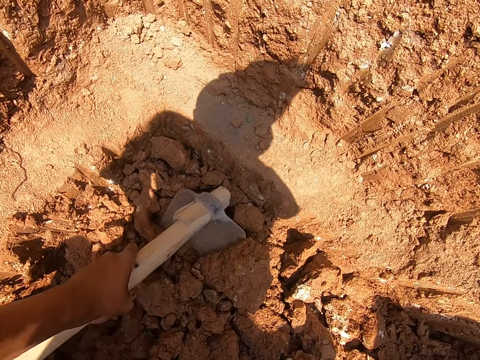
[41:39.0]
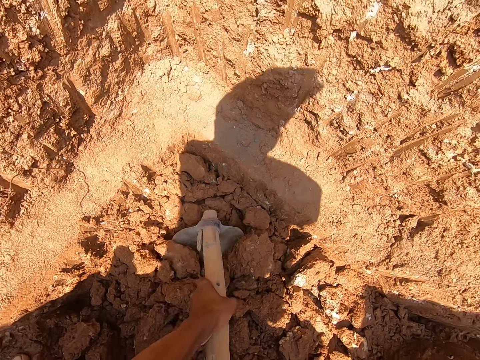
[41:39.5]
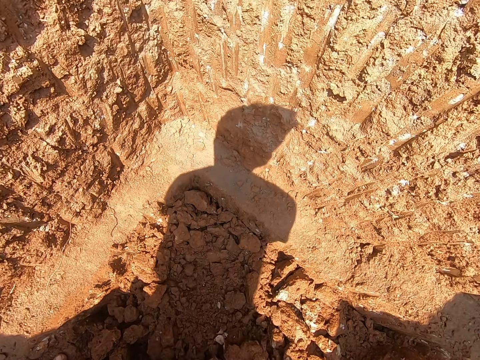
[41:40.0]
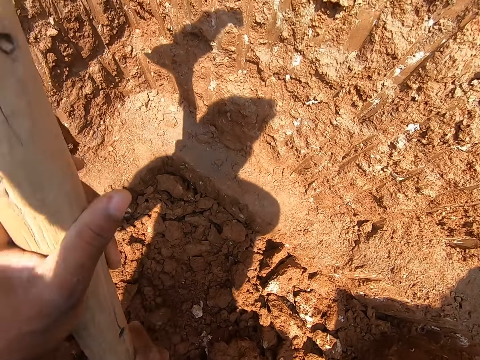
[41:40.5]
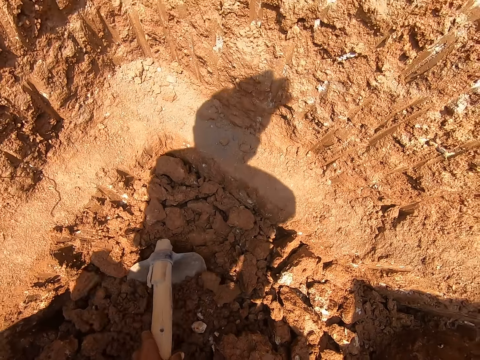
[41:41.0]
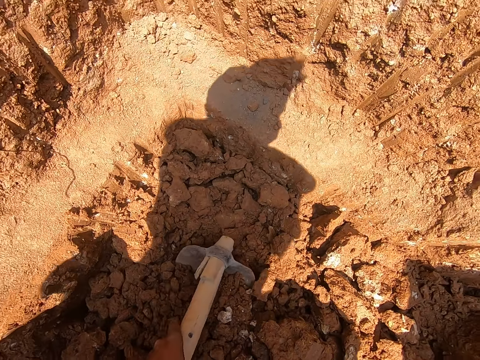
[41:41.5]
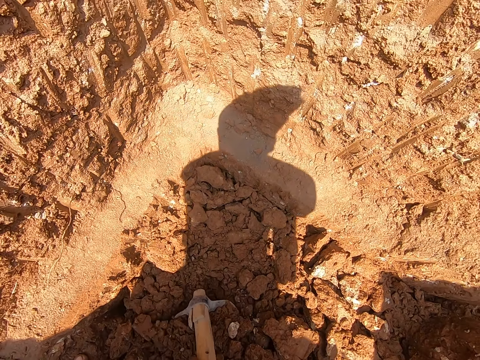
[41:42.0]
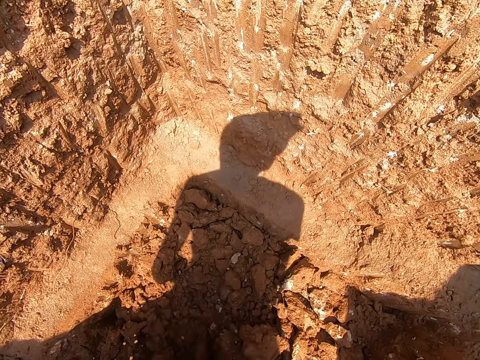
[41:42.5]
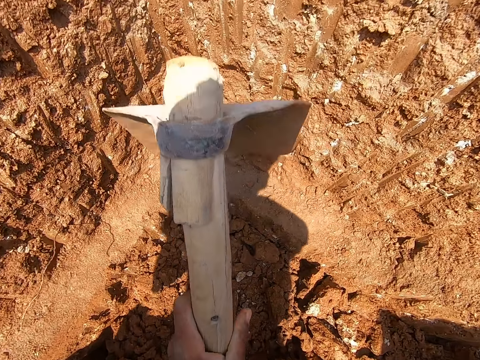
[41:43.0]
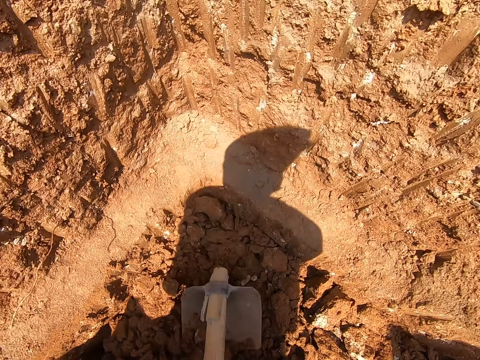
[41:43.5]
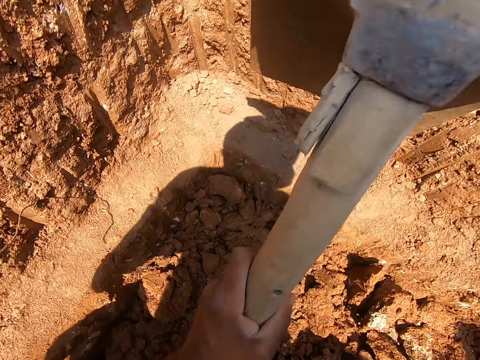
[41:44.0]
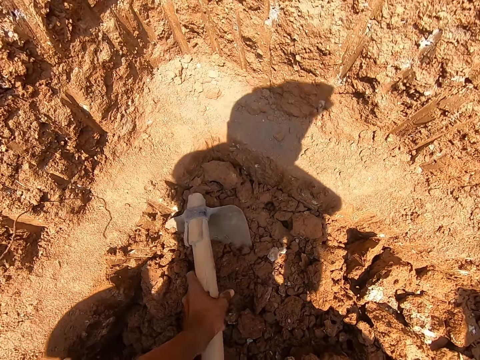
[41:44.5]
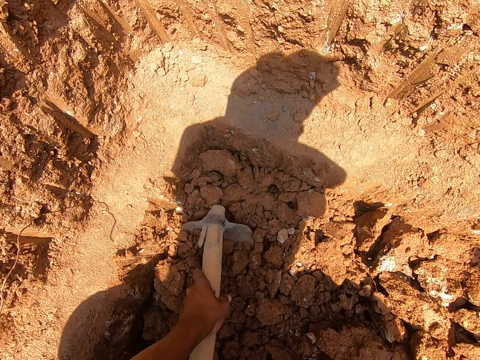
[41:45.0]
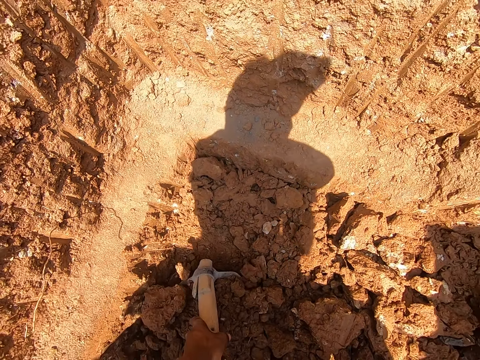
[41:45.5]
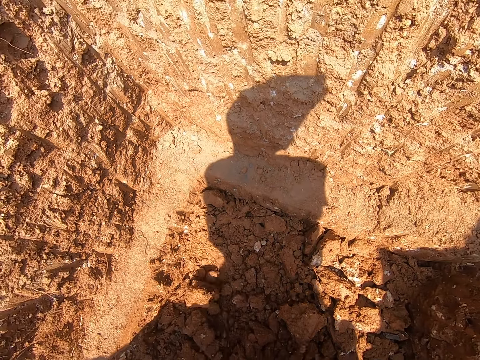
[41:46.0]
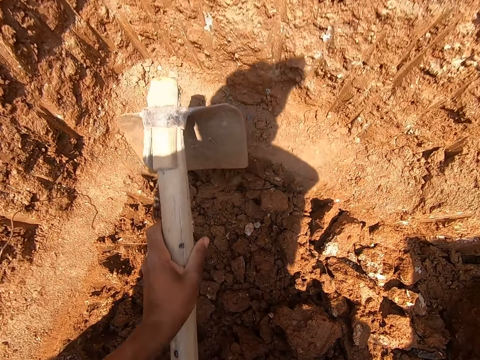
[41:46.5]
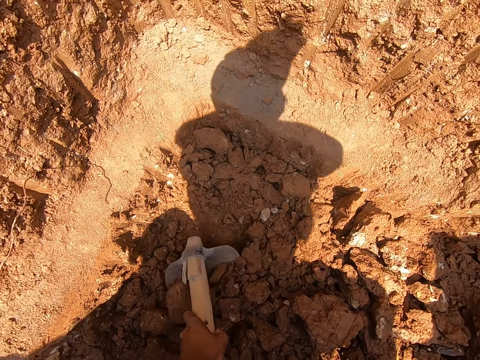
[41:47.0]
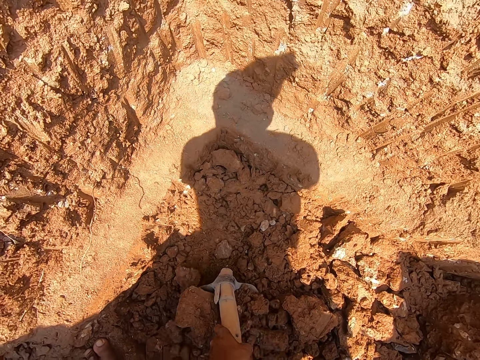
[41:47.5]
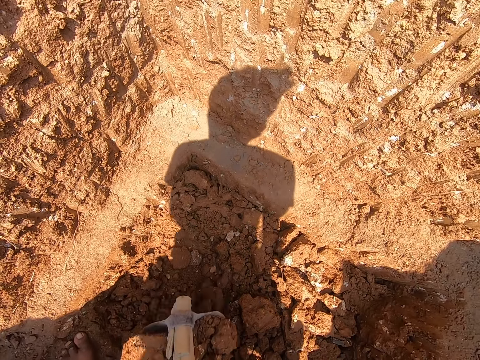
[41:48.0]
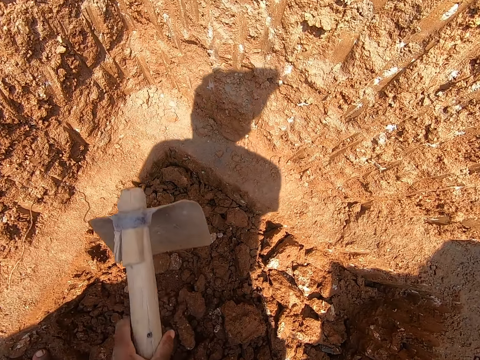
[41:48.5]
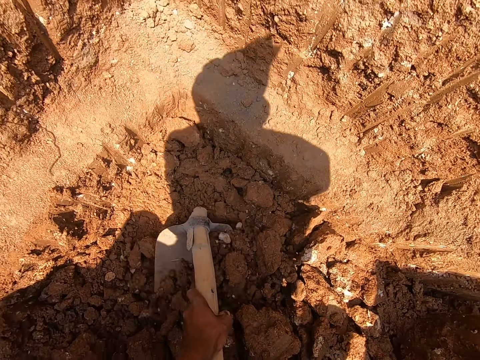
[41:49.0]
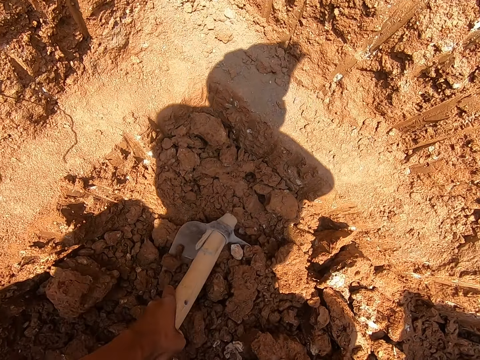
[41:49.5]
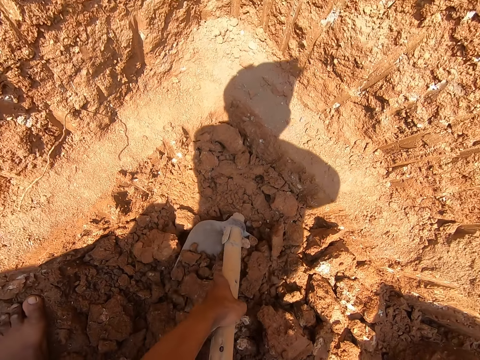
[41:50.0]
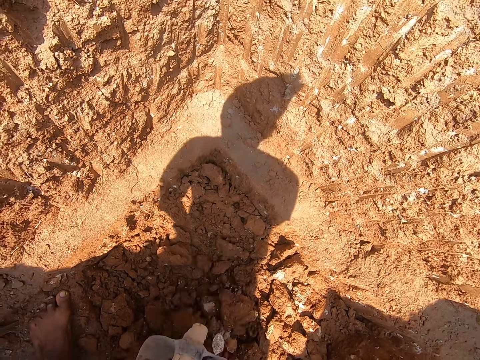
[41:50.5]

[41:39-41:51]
The camera wearer scoops sand from the ground into the bowl with the hoe in both hands.

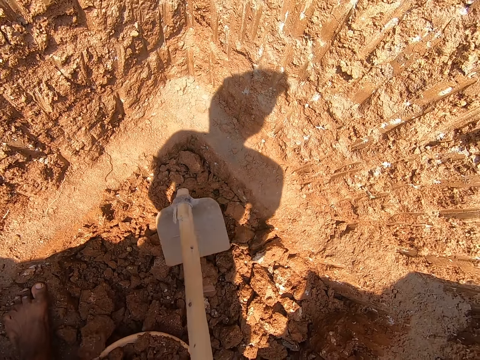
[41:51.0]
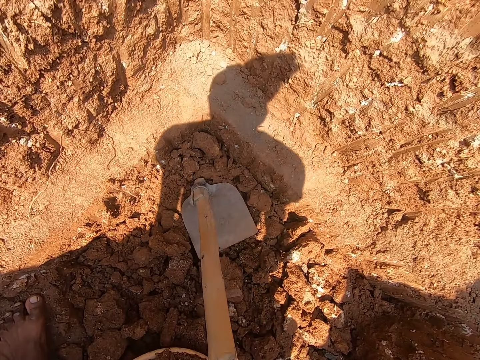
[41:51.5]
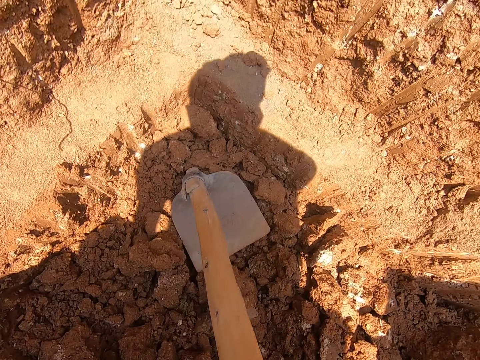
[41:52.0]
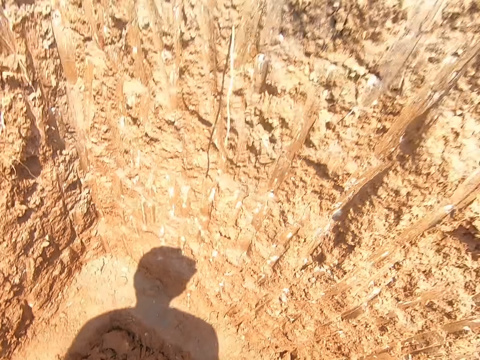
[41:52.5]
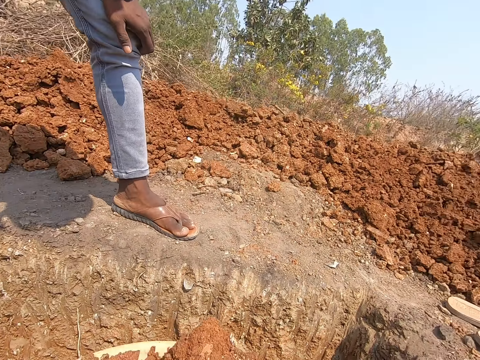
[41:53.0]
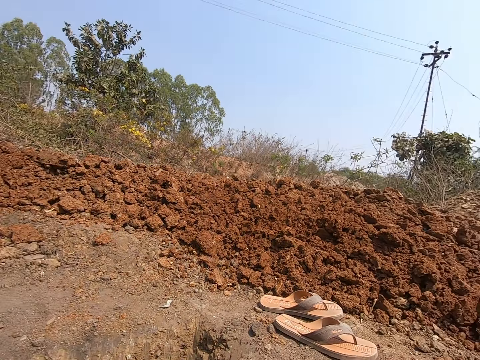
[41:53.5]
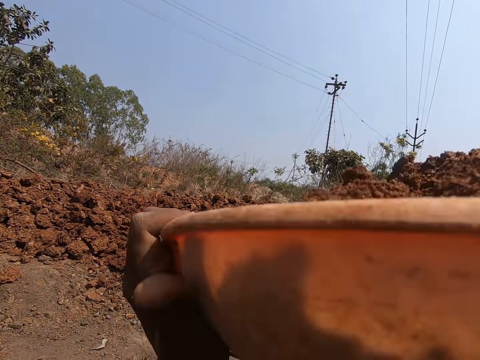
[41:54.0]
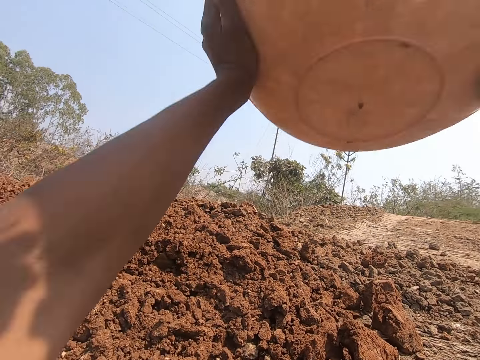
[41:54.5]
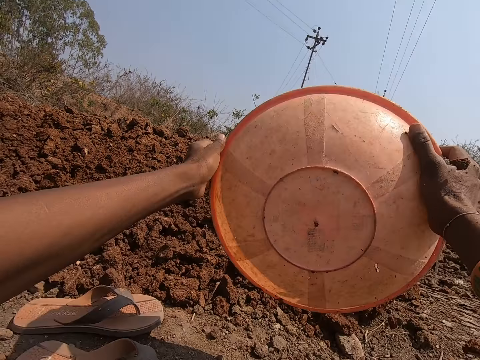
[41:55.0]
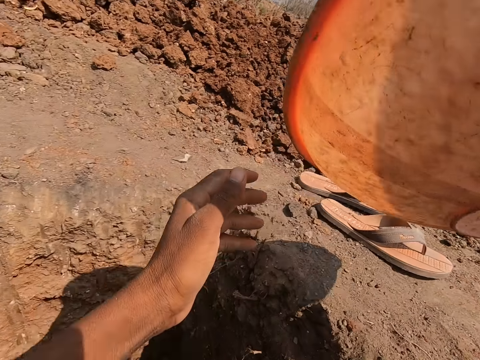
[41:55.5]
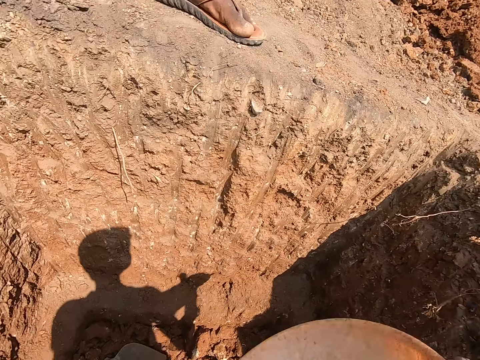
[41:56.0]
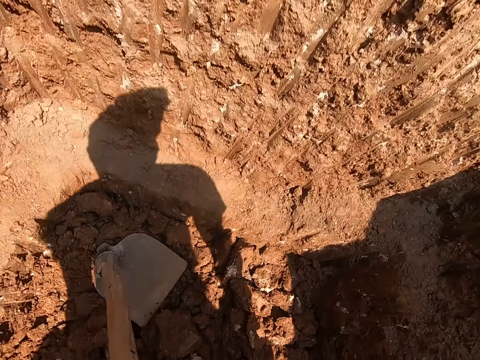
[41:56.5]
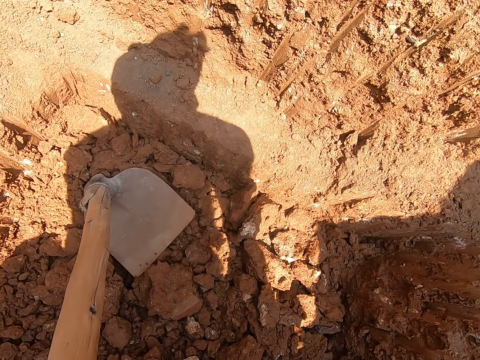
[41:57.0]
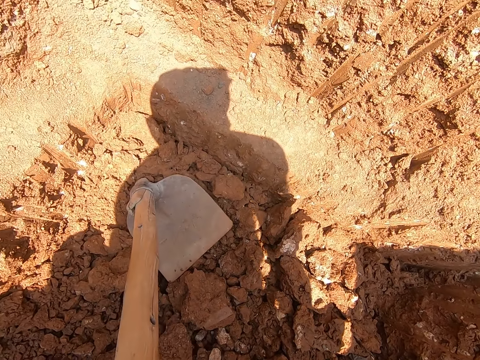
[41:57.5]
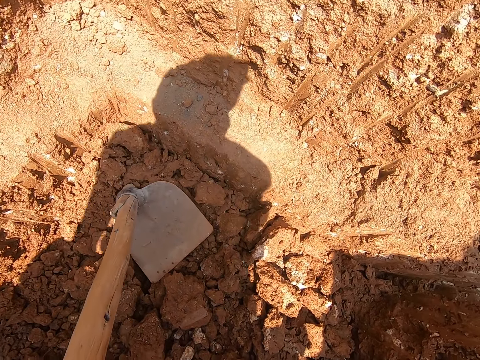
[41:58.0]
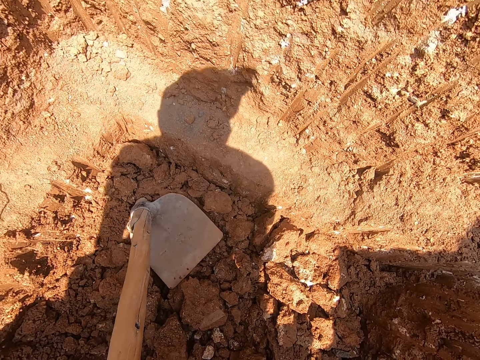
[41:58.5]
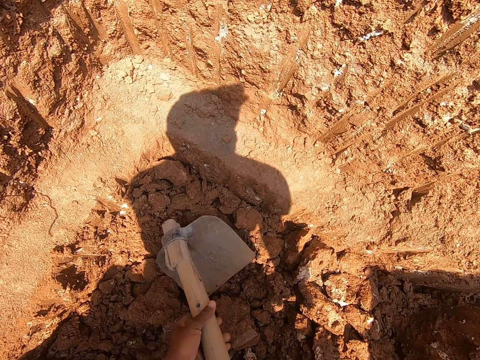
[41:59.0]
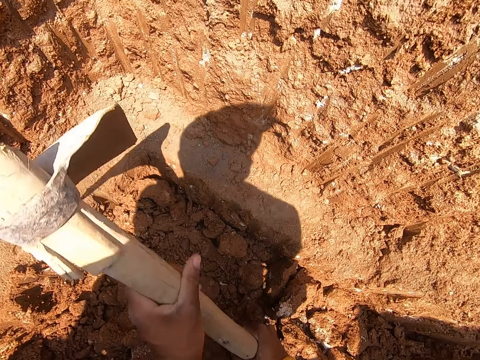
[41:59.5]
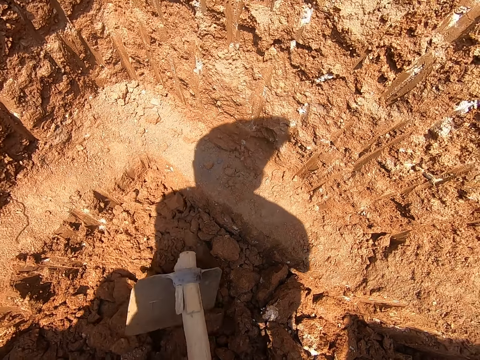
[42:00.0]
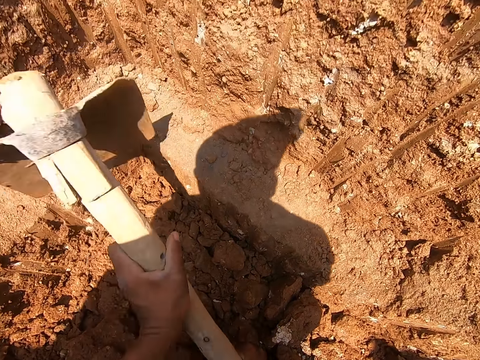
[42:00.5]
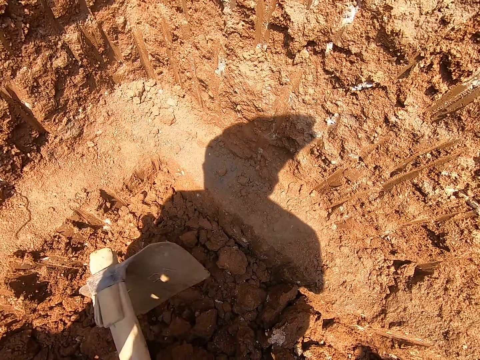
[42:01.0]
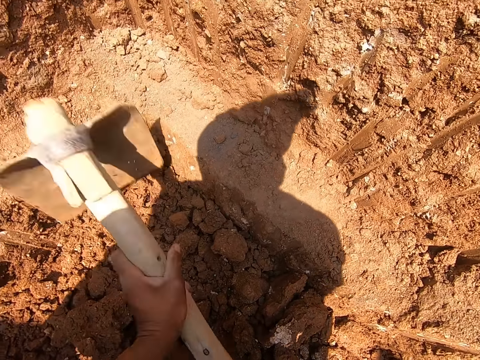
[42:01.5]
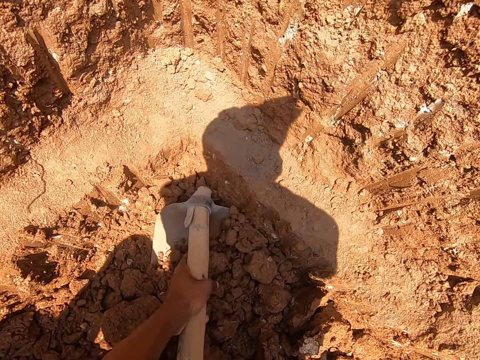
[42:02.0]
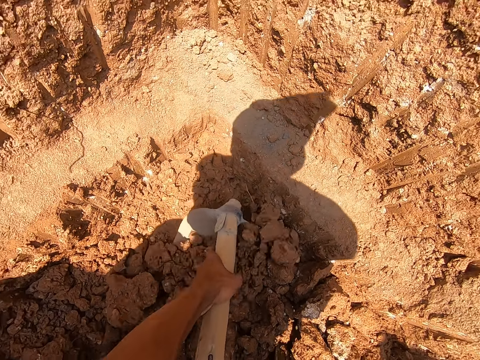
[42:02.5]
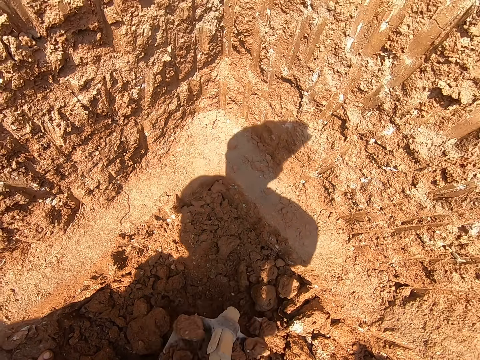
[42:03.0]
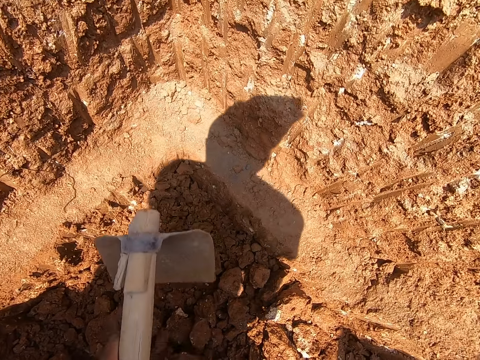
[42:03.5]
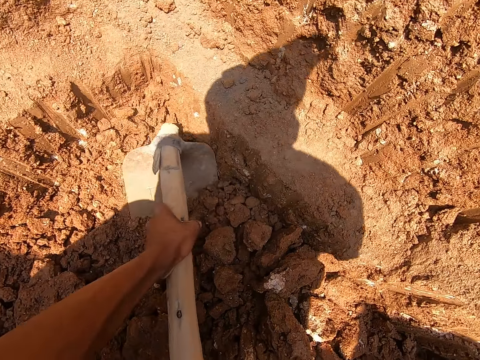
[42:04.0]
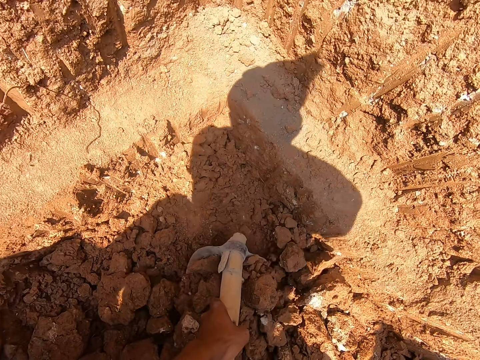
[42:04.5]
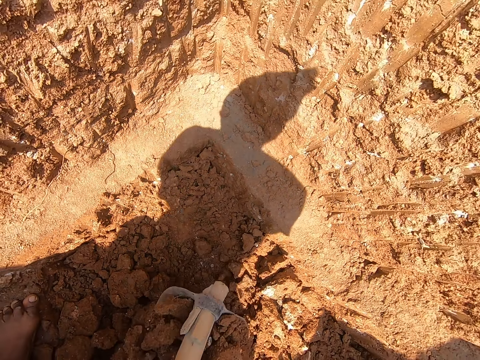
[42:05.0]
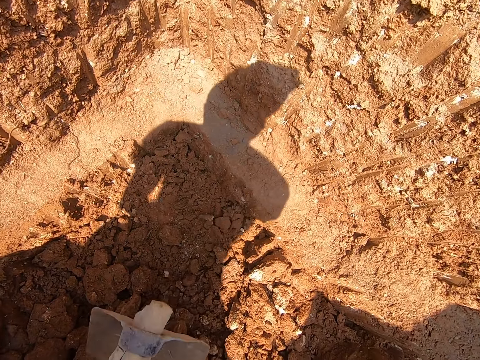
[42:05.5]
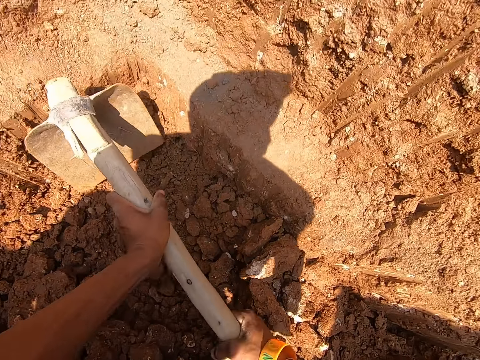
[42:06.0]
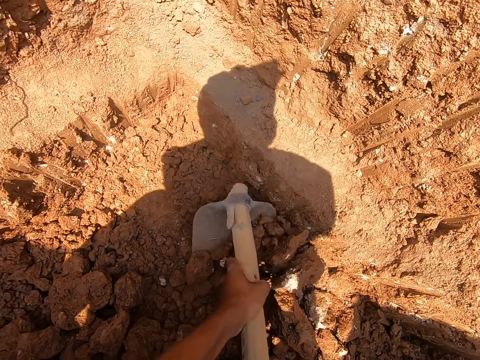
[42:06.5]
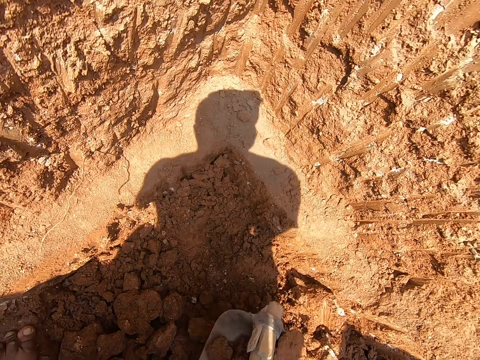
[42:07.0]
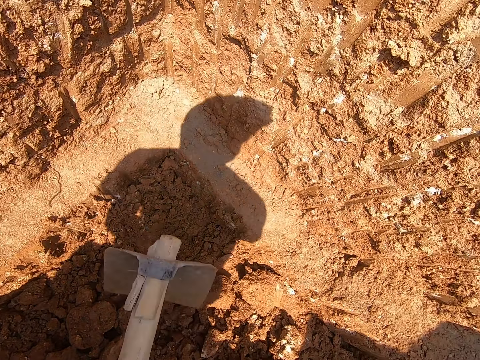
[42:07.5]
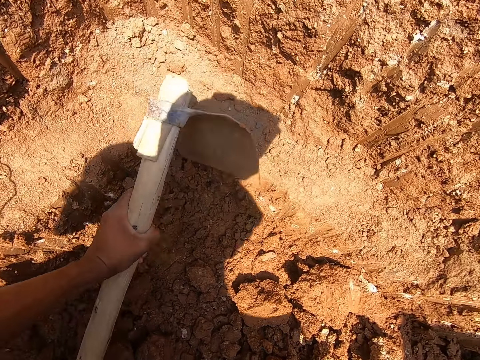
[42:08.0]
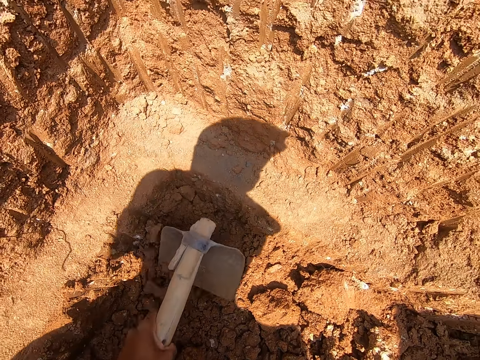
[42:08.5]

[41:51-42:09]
The camera wearer stands. He pours the sand or soil in the bowl or plastic basin onto the ground on top of the hole. He bends. He picks the hoe from the ground with both hands. He hoes the ground with the hoe in both hands. He puts soil into the plastic basin with the hoe.
